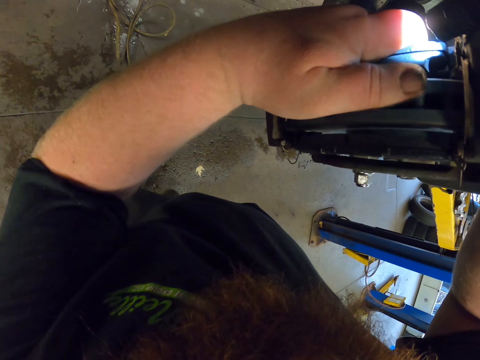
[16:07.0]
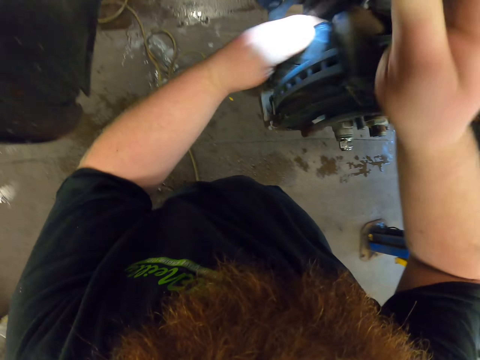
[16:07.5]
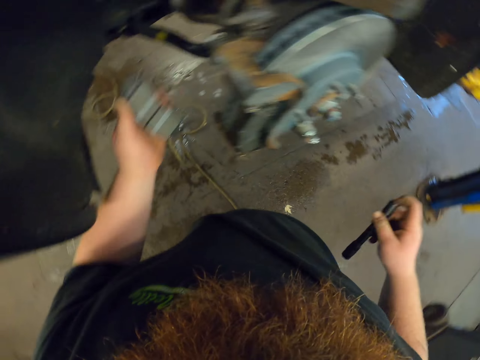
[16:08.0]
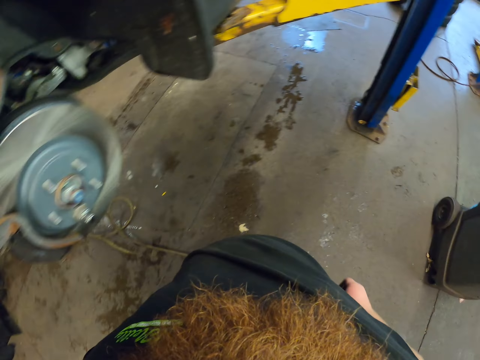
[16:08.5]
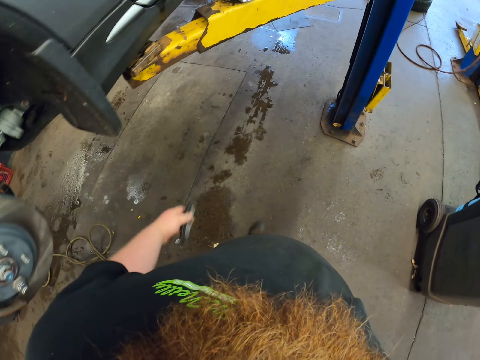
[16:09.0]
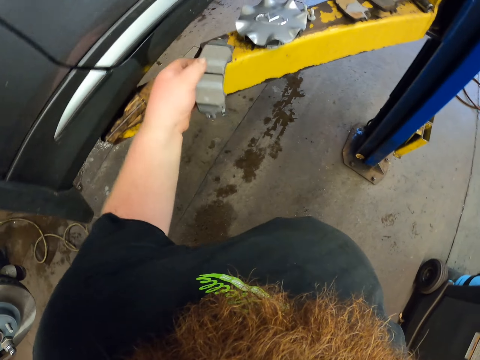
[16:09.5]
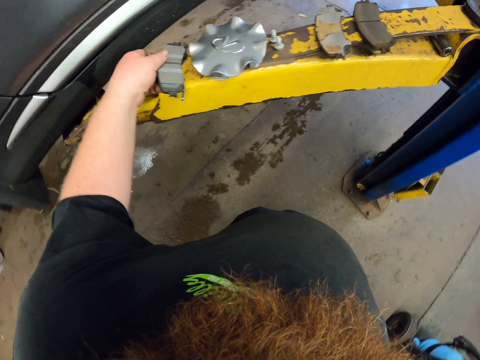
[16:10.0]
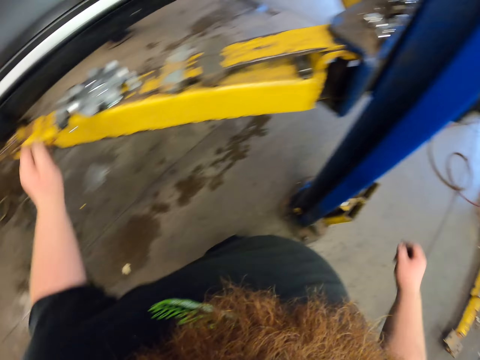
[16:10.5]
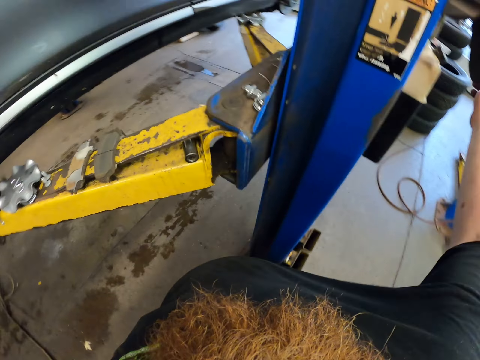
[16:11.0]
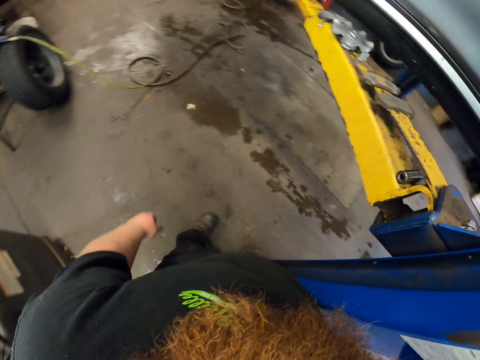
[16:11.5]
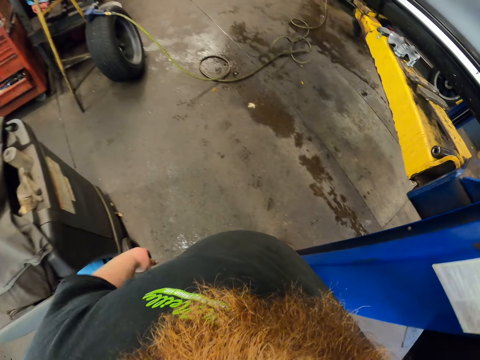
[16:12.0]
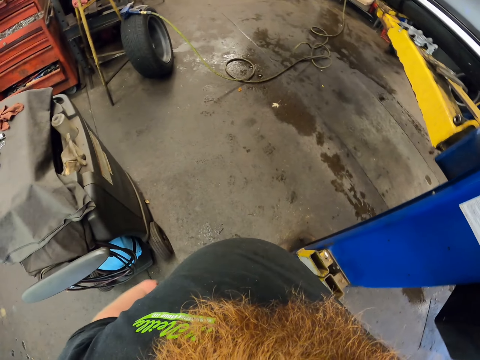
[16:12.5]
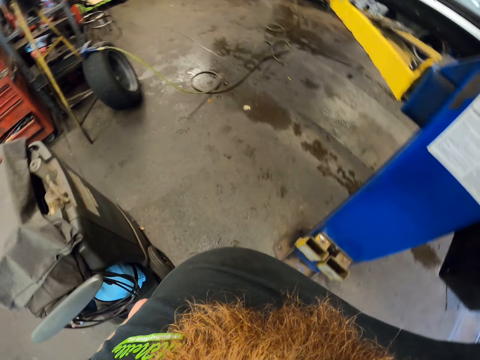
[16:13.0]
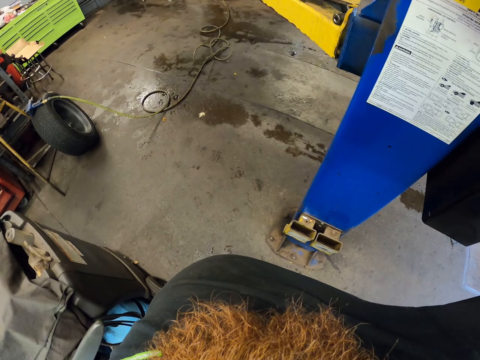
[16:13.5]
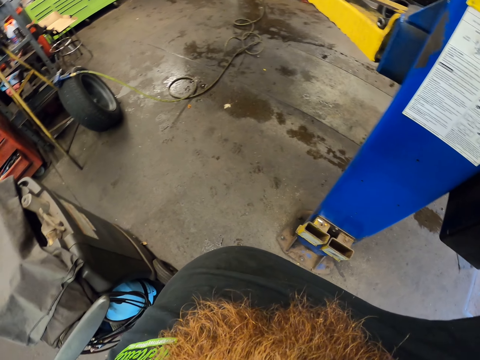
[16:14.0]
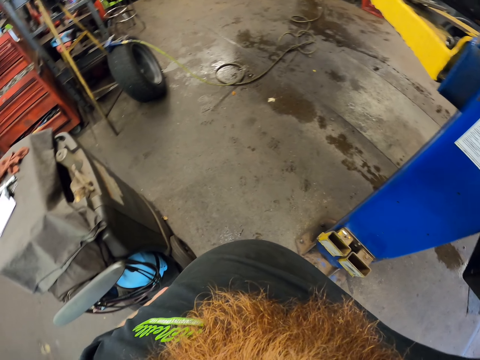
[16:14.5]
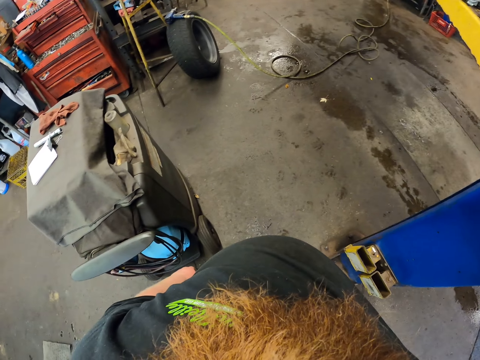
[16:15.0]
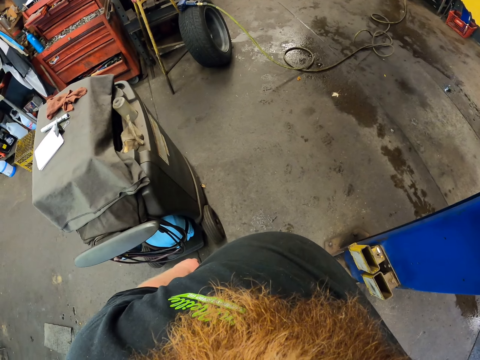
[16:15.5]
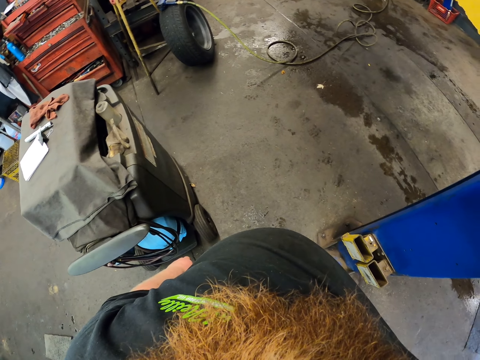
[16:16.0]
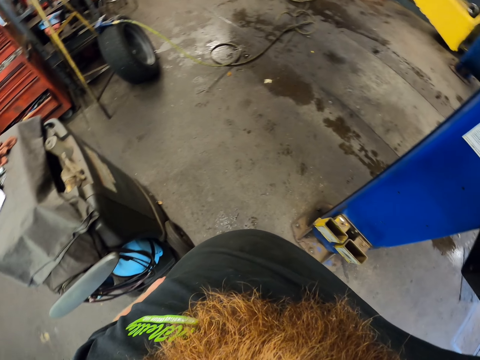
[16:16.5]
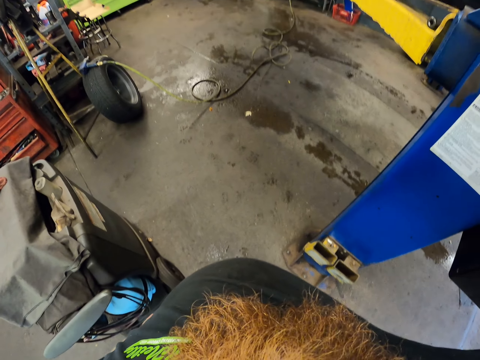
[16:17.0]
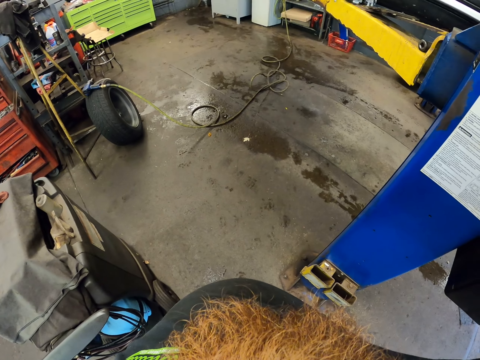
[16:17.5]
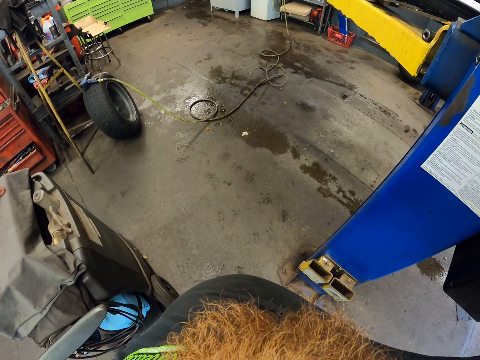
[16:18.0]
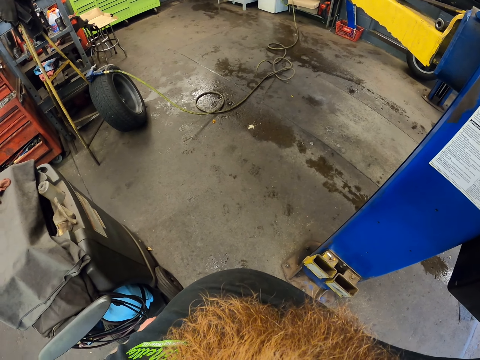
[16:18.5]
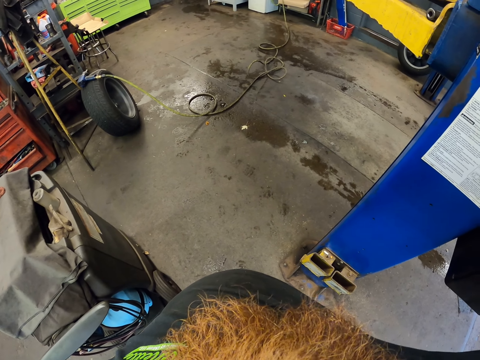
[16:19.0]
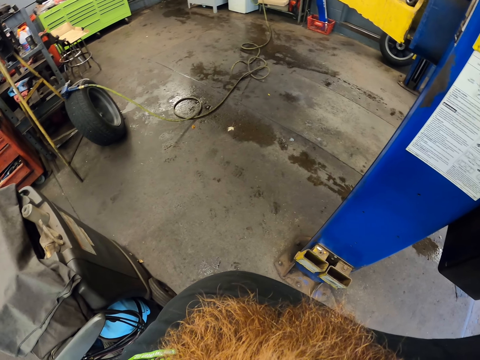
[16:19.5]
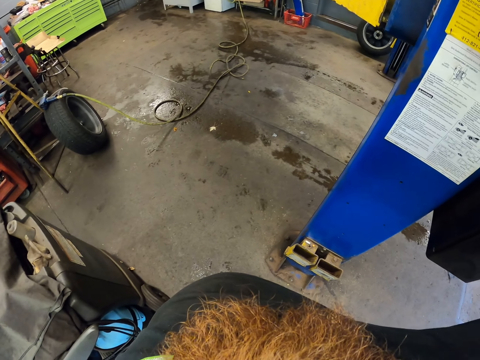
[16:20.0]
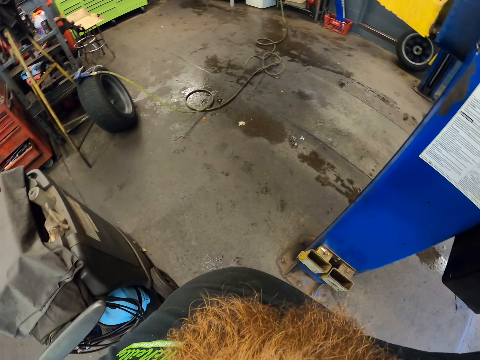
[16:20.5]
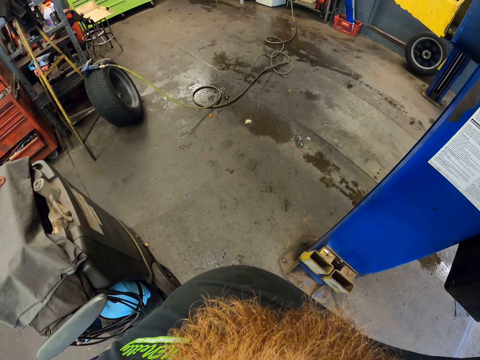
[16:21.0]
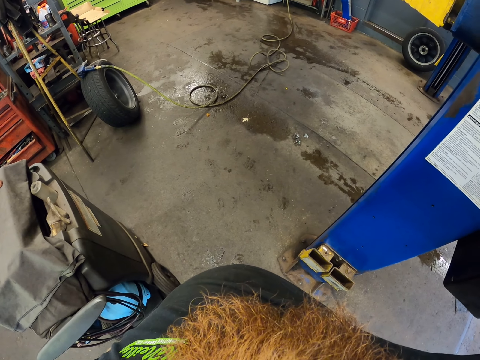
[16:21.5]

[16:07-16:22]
The camera wearer puts down the hand. They walk around the garage. They put down the car spare part on the car lifter. They walk around the garage. They operate the car lifter. They operate the car lifter again.

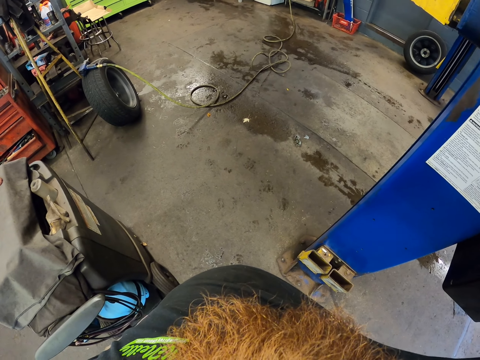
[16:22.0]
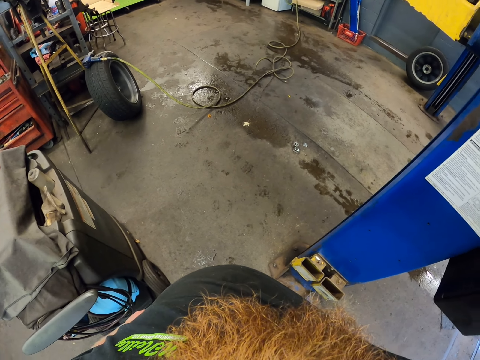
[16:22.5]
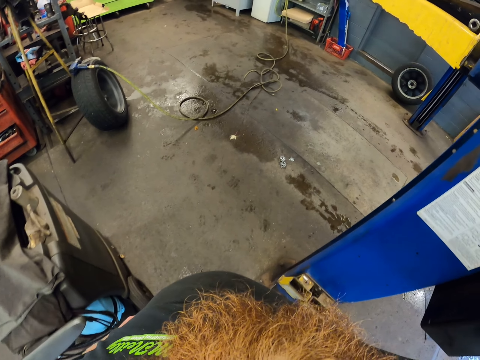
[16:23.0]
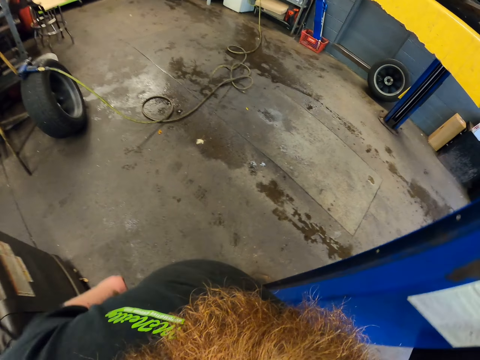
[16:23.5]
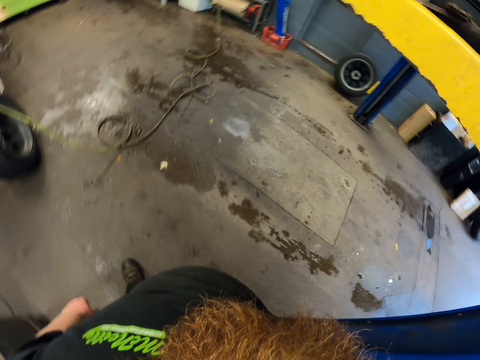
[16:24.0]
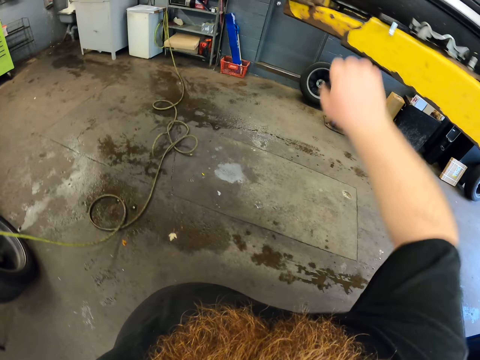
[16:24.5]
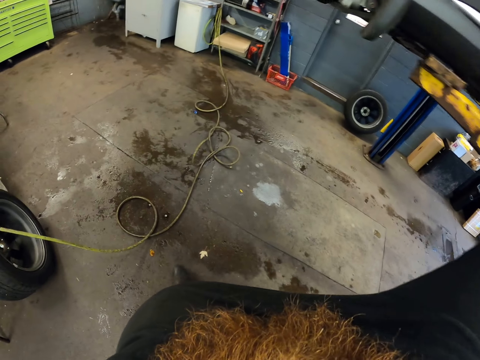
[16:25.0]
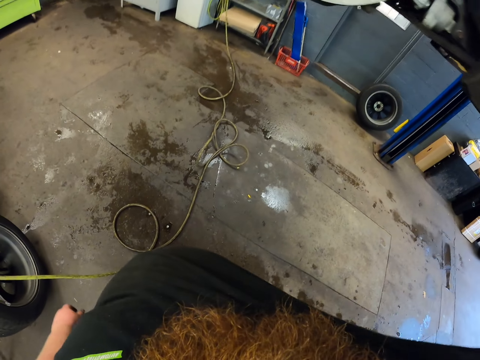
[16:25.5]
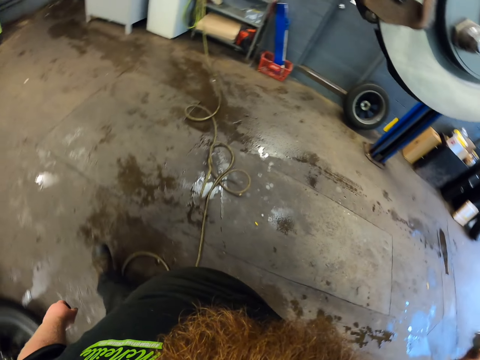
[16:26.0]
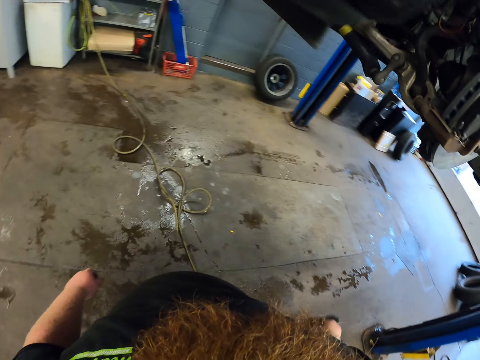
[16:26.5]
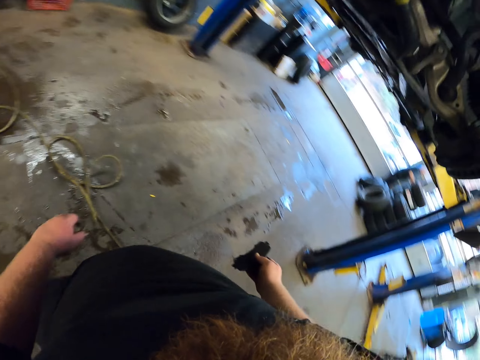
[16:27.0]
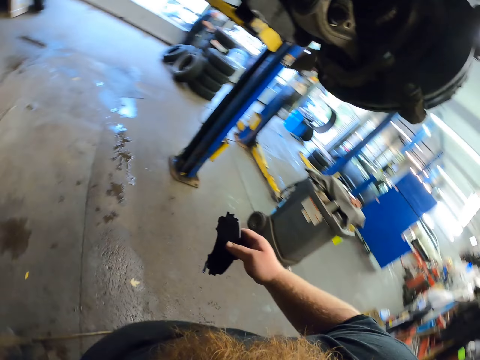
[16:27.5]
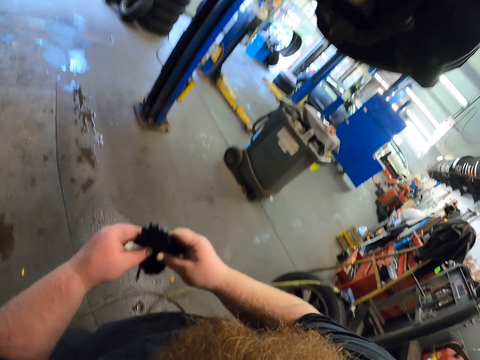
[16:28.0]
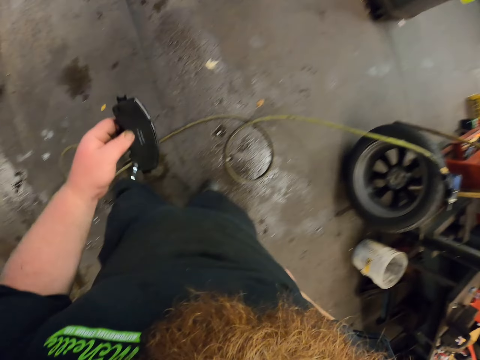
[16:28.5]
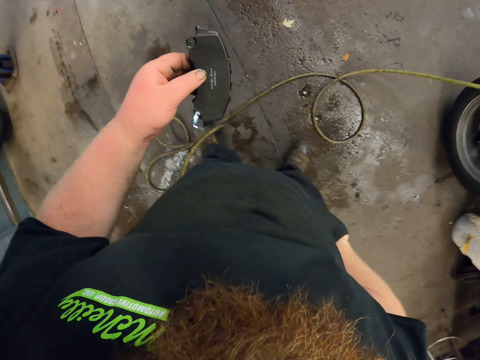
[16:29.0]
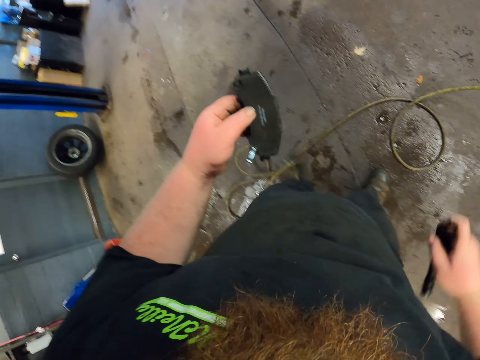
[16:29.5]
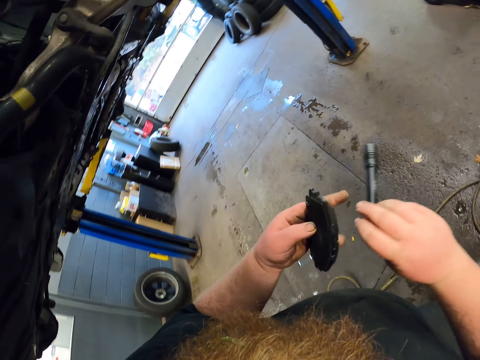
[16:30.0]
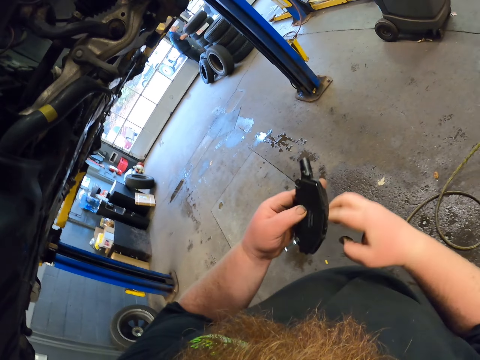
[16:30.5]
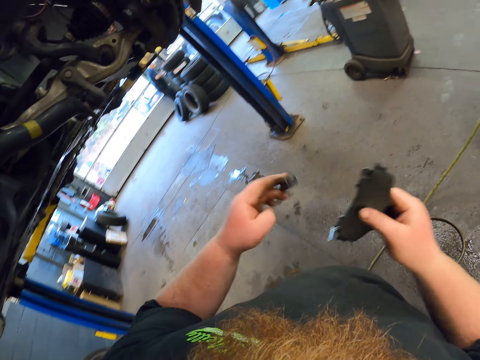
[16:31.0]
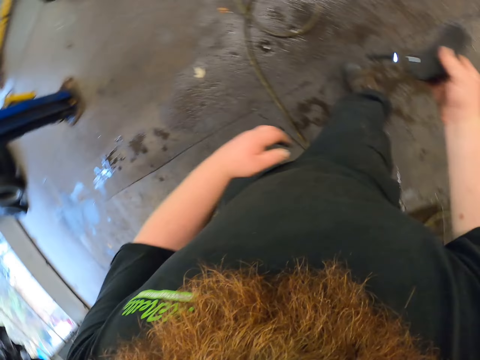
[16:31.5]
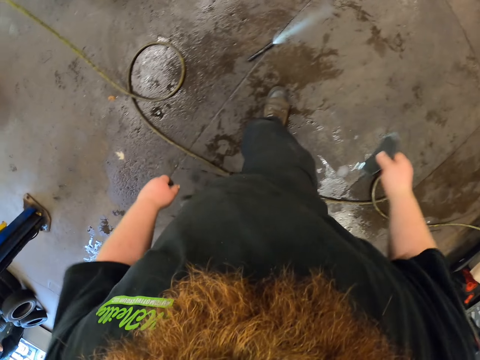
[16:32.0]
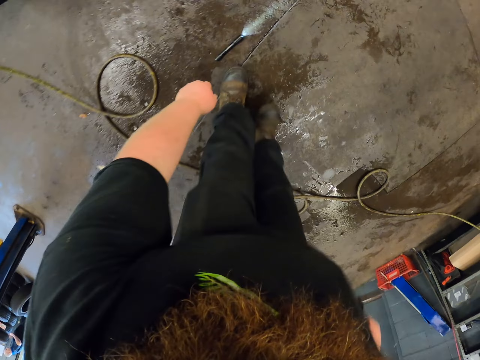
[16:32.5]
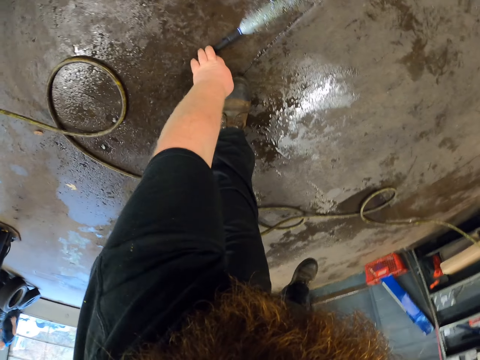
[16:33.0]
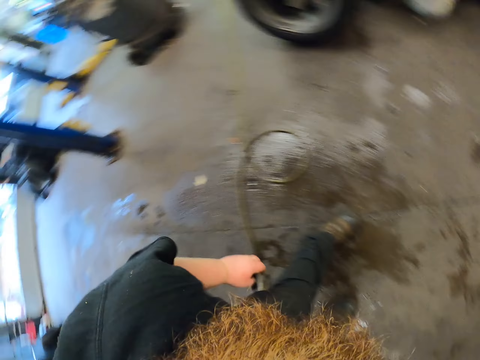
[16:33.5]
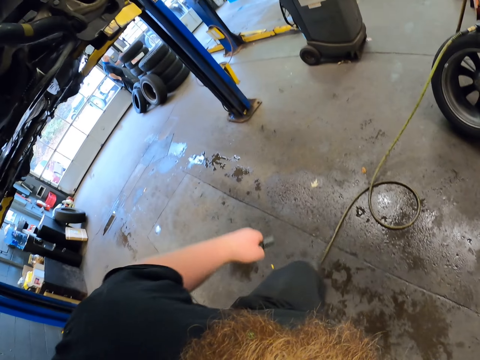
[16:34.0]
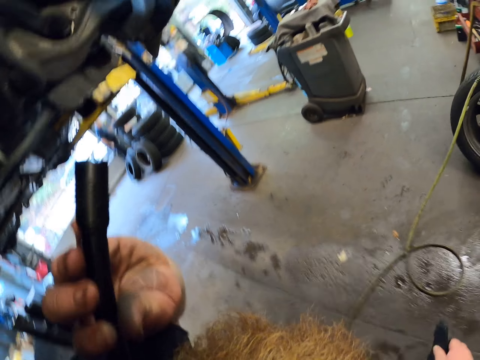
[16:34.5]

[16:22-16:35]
The camera wearer picks up something. They move around. They move around again. They touch the car spare part. They exchange something in the left hand. They pick up a torch from the pocket. They exchange the torch in the left hand. They drop the torch on the floor. They pick up the torch from the floor.
